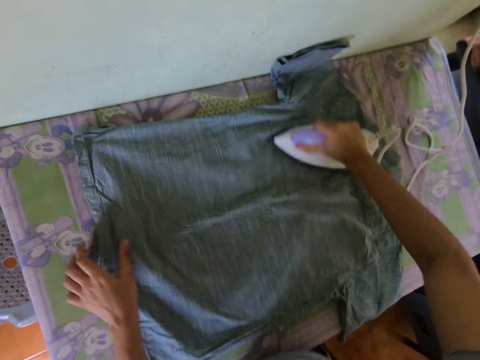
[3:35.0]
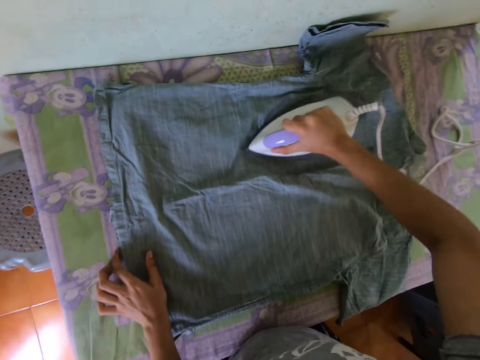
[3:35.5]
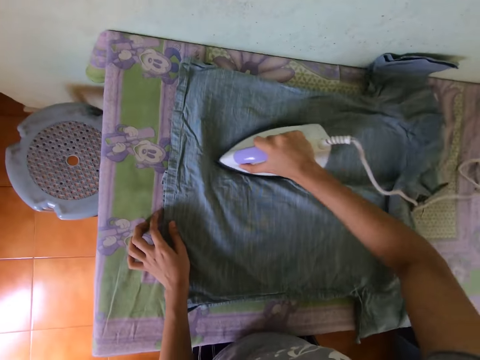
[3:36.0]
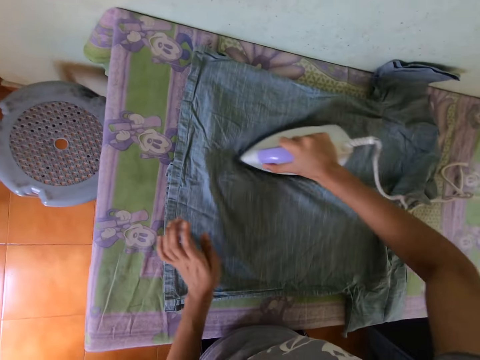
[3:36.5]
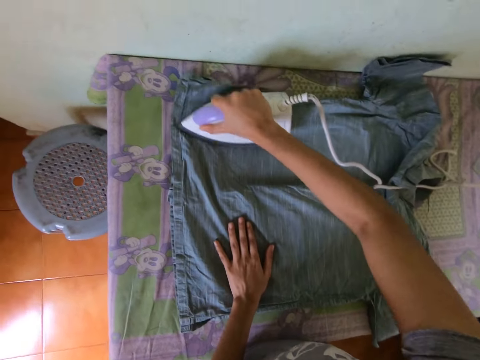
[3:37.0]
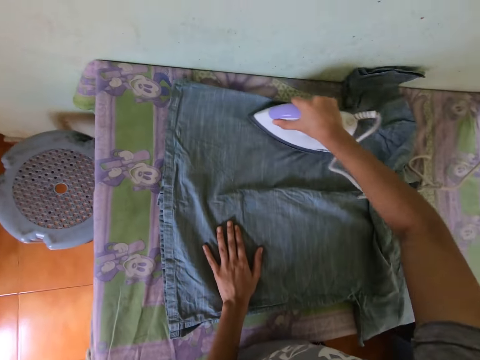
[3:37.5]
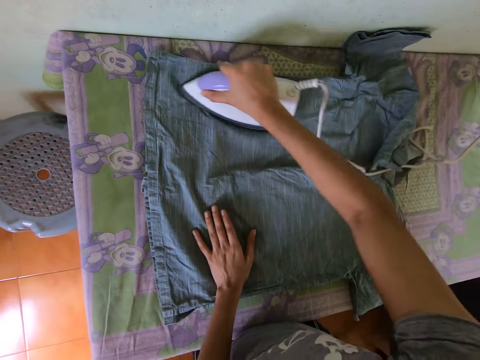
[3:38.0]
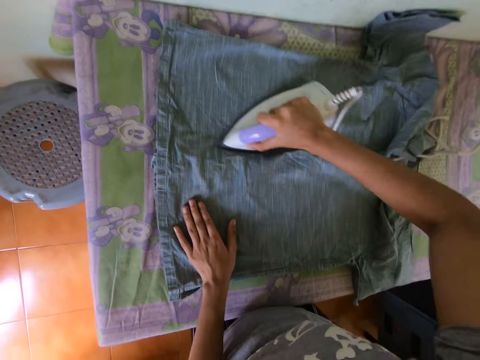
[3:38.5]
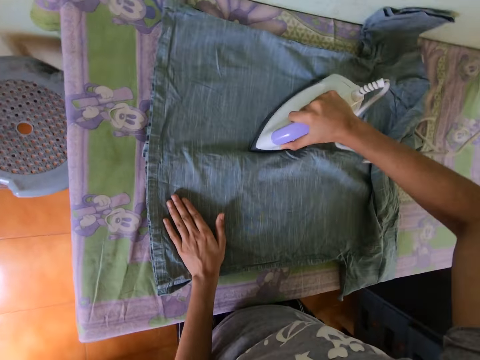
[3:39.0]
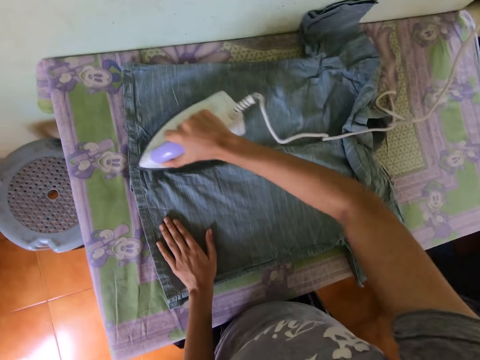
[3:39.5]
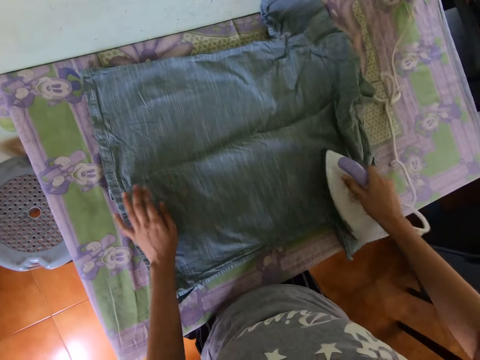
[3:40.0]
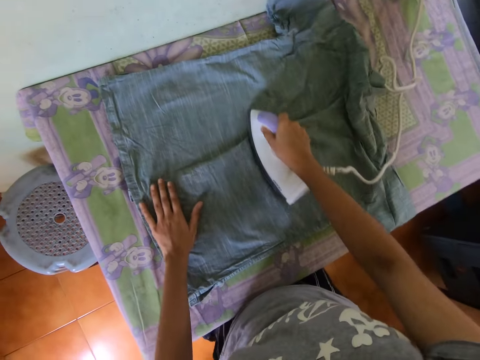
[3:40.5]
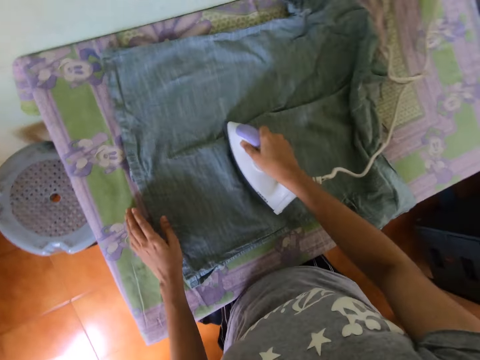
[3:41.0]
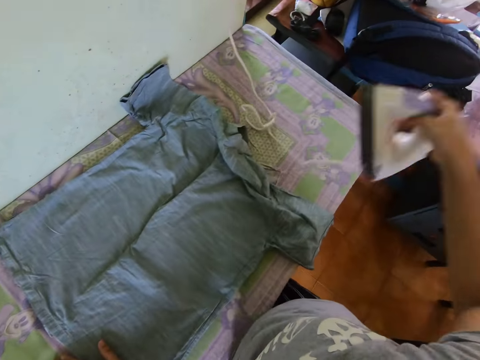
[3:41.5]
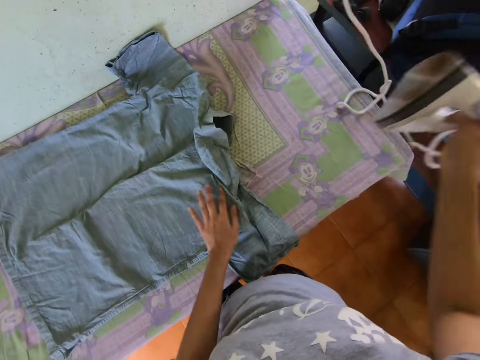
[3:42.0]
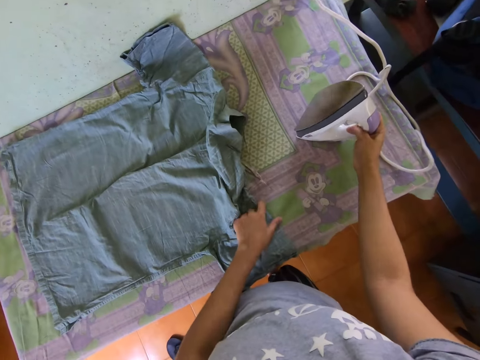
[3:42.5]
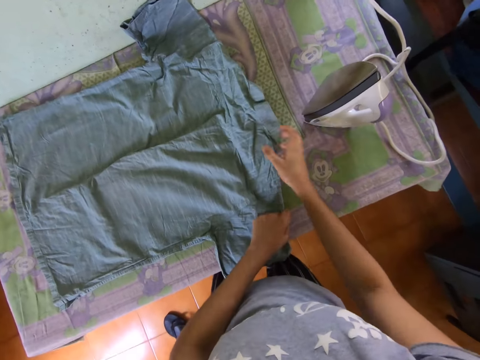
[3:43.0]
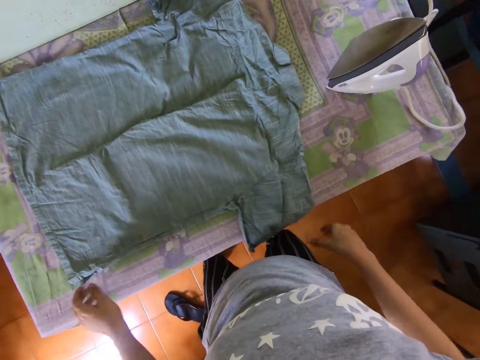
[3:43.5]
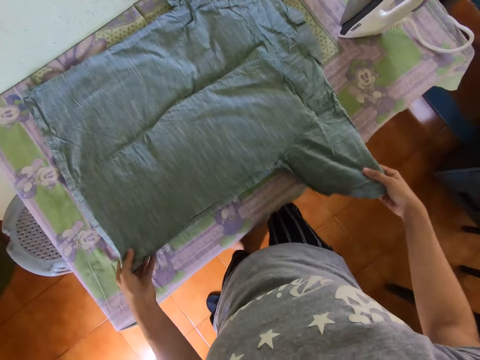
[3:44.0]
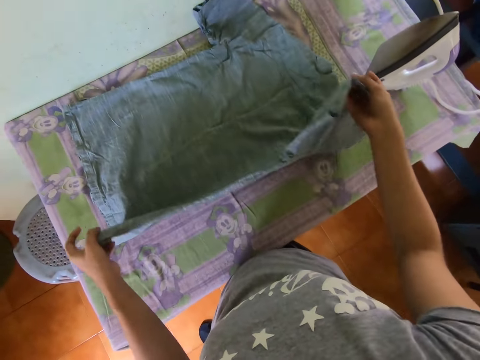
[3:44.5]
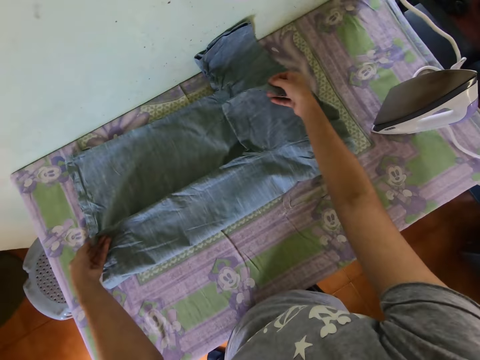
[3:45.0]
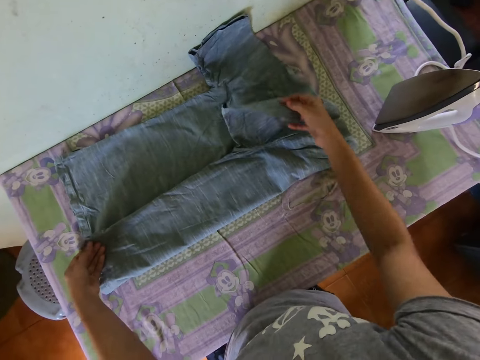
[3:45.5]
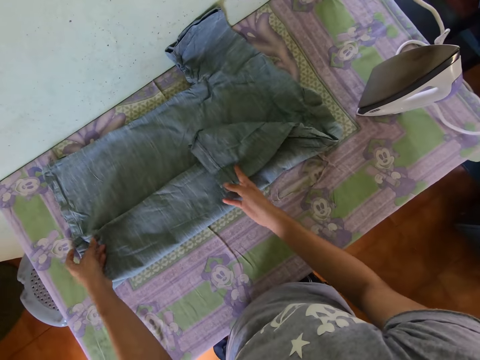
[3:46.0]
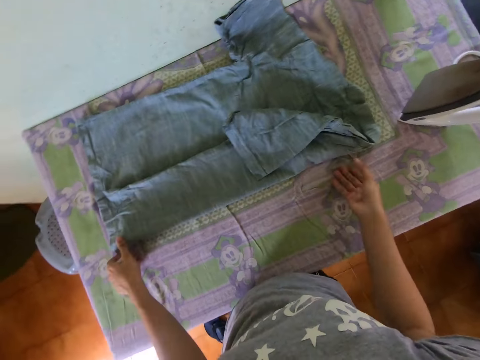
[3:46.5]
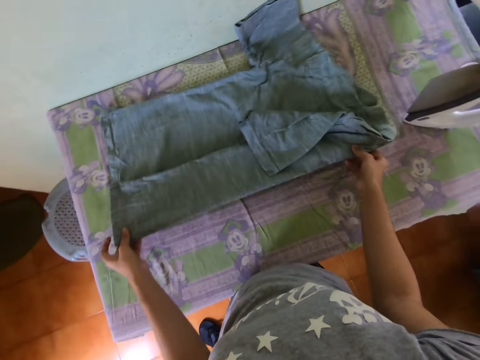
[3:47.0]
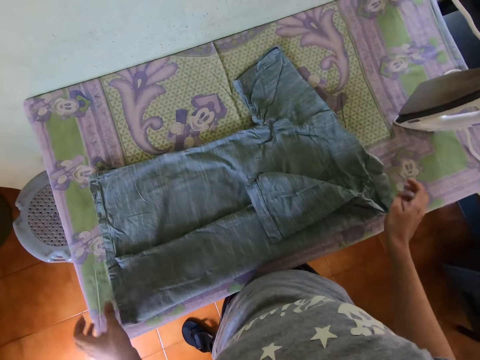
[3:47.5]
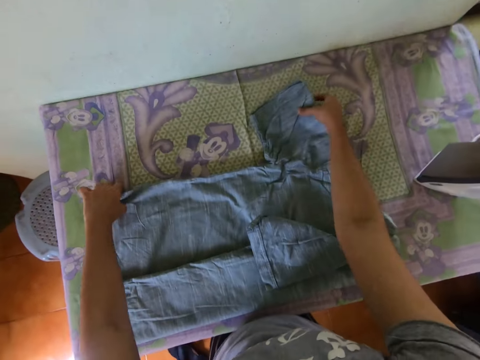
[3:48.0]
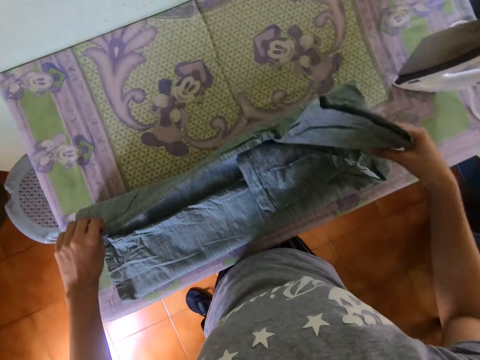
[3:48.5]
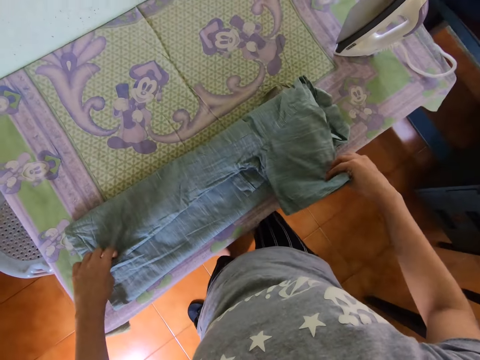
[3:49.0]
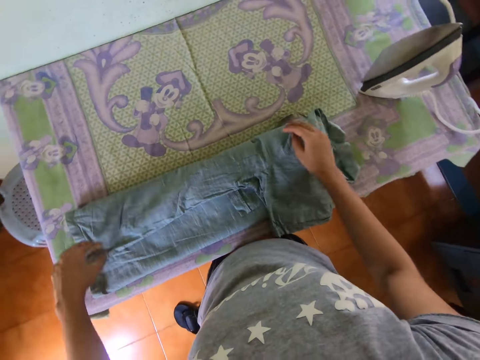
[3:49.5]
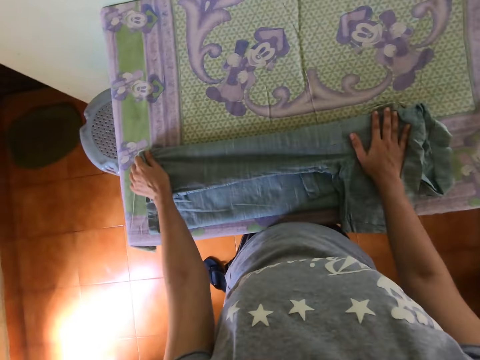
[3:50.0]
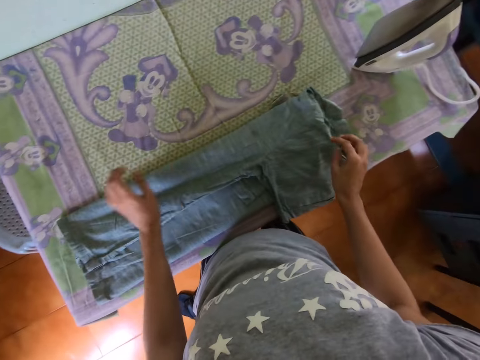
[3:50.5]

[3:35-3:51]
The camera wearer irons the shirt with an electric iron. They remove the iron from the cloth. They put the iron on the table. They align the shirt. They fold the shirt. They move the shirt on the table. They fold the shirt.

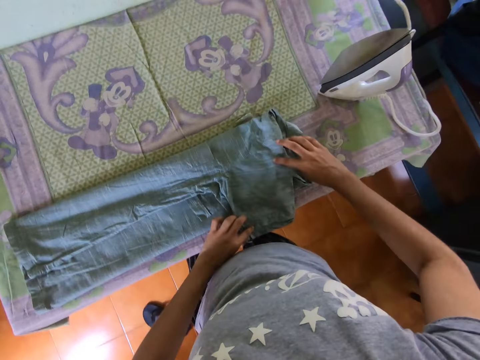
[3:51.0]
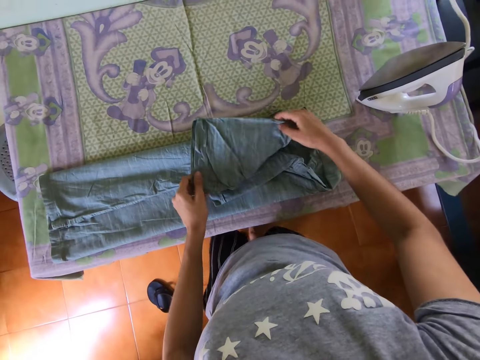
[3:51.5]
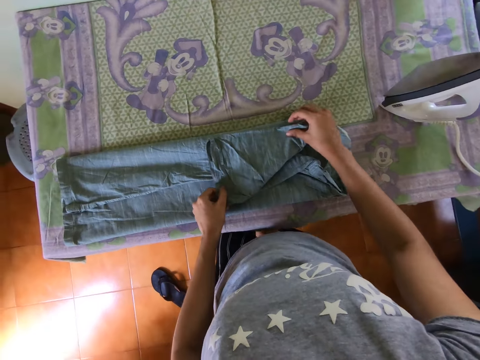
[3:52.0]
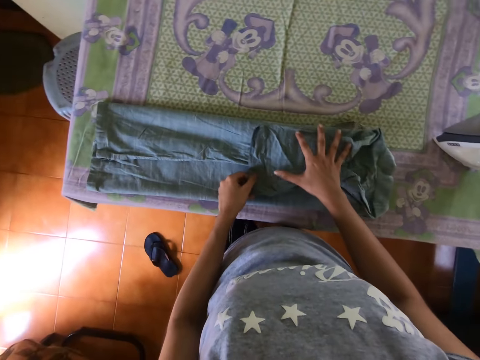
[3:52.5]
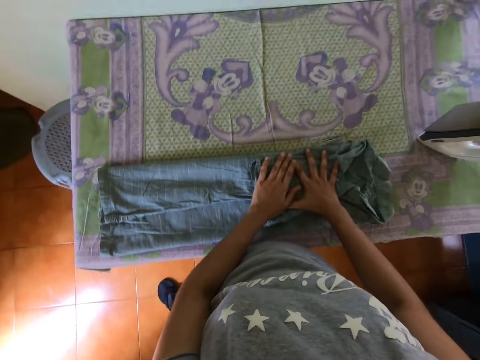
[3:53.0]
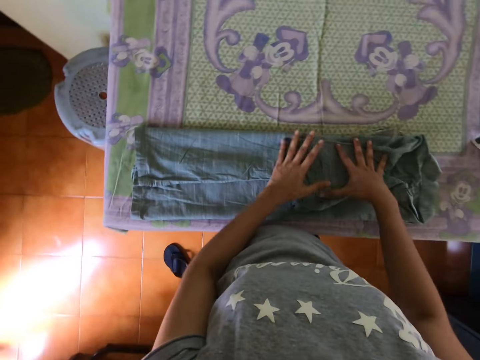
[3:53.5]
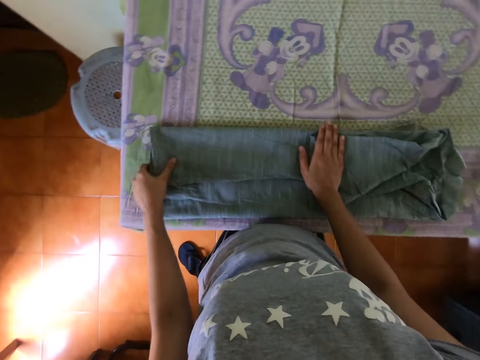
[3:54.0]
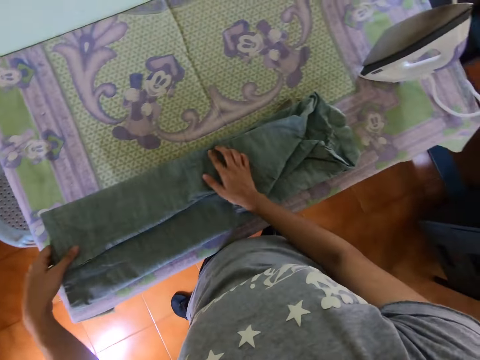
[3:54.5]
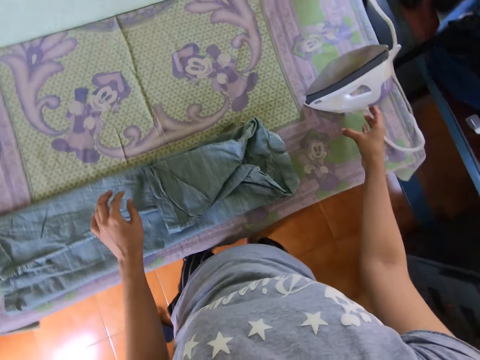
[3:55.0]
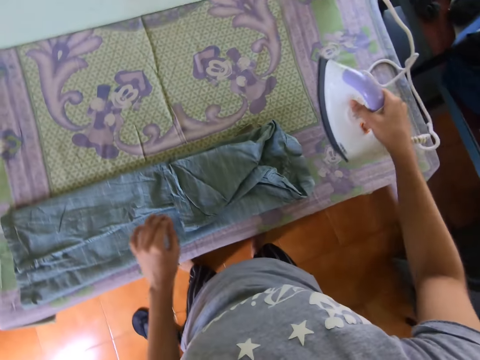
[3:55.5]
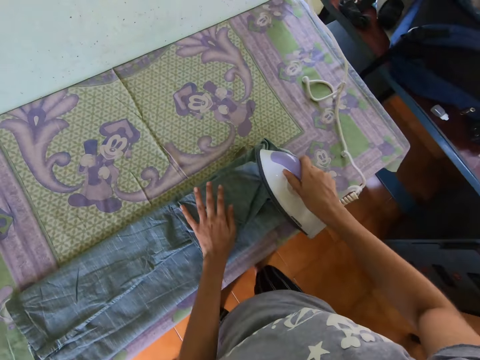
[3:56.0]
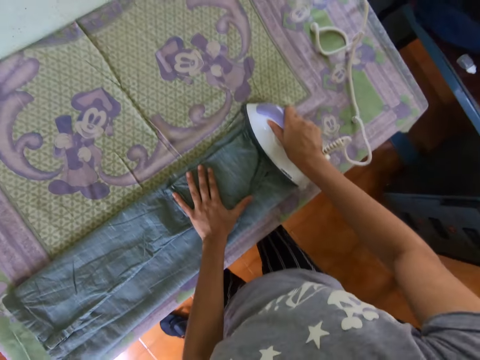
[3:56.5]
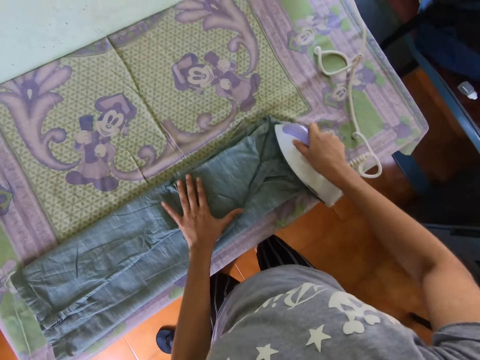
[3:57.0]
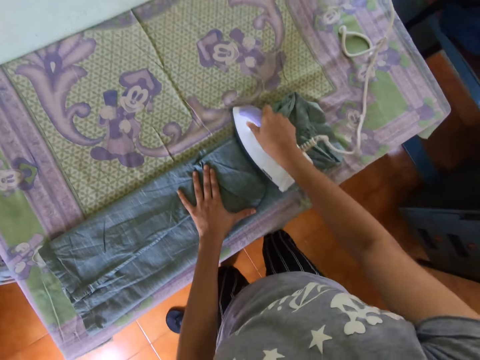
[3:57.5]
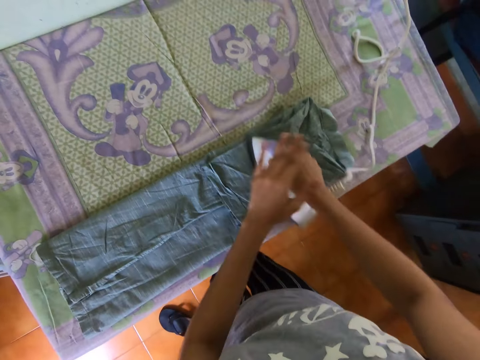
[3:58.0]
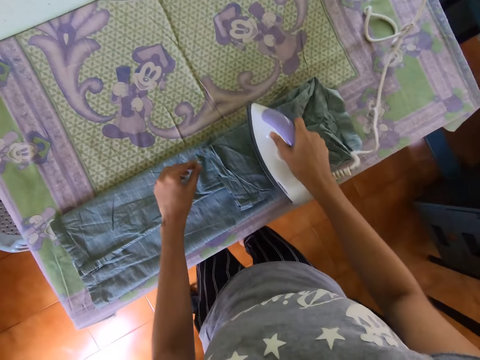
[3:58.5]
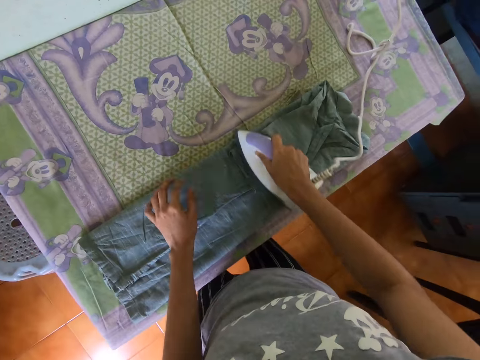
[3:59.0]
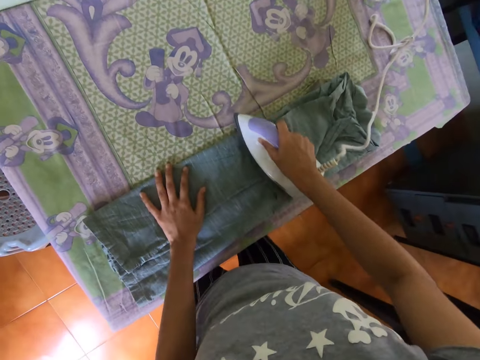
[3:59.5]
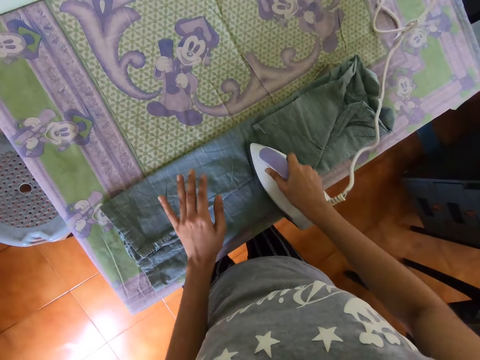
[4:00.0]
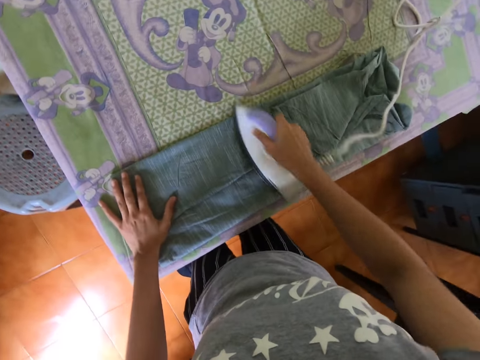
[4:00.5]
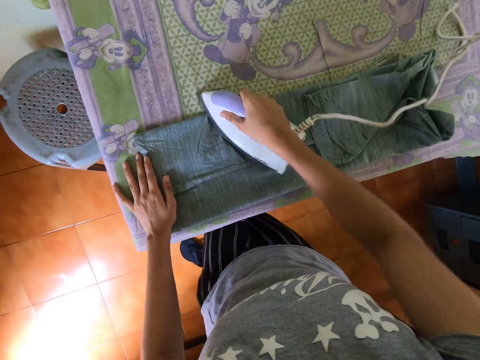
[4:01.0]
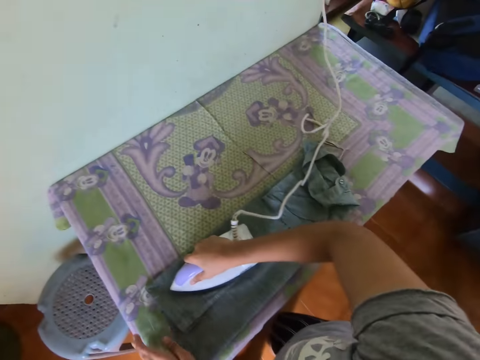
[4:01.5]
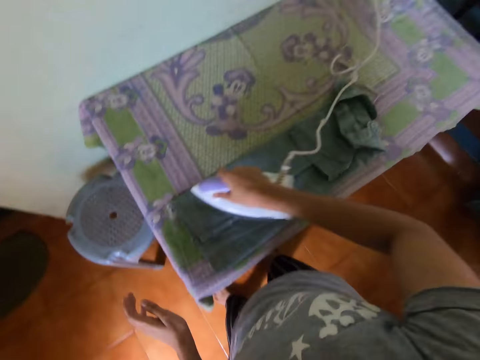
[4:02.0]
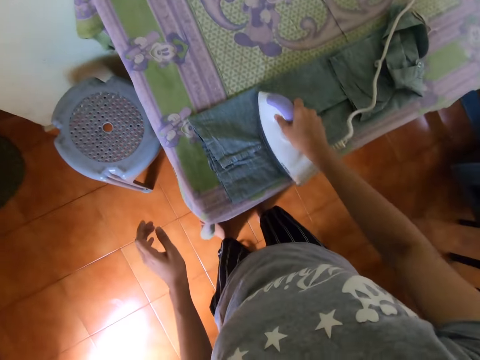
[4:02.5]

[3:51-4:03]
The camera wearer puts both hands on the shirt. They hold the shirt. They pick up an iron from the table. They iron the shirt with the iron. They put the left hand on top of the right hand. They iron the shirt with the electric iron.
